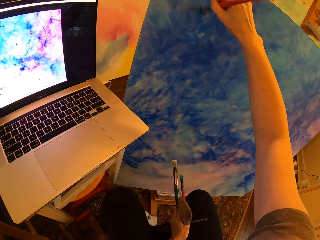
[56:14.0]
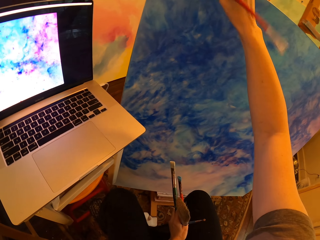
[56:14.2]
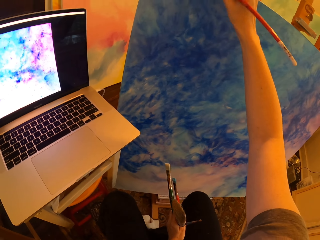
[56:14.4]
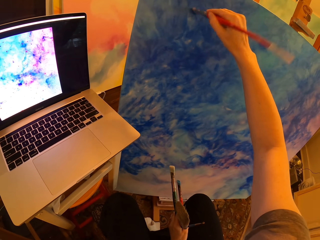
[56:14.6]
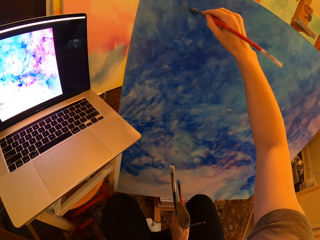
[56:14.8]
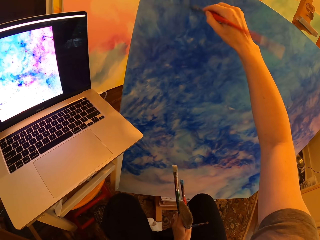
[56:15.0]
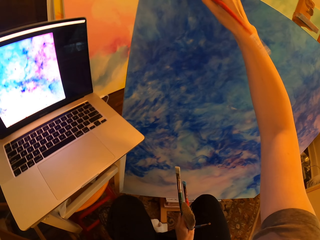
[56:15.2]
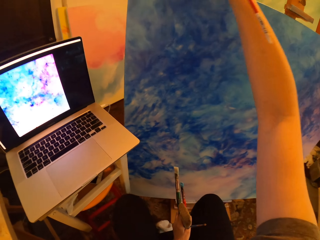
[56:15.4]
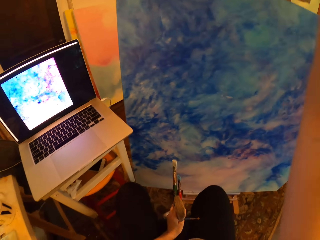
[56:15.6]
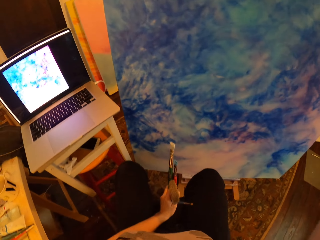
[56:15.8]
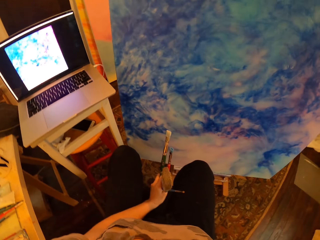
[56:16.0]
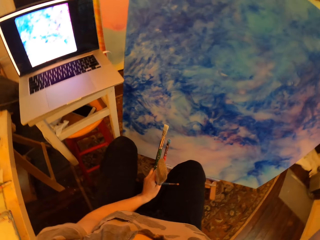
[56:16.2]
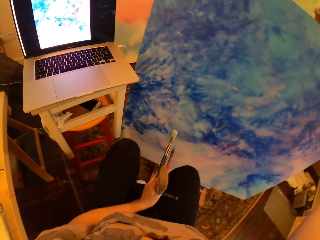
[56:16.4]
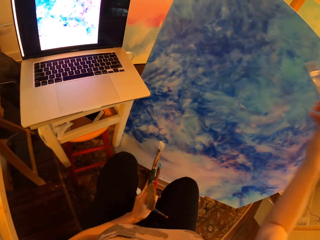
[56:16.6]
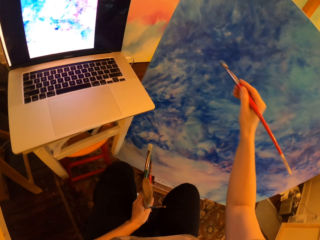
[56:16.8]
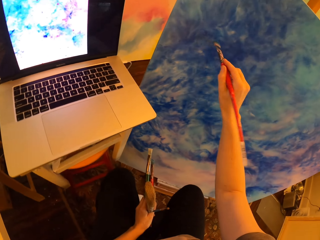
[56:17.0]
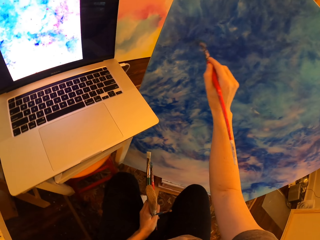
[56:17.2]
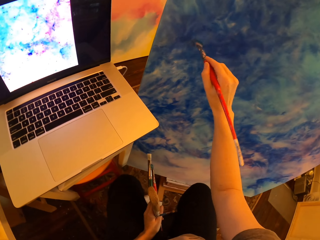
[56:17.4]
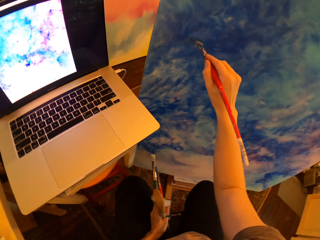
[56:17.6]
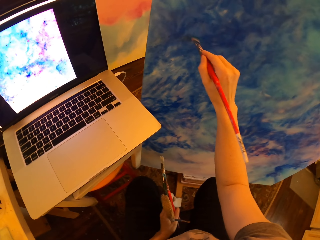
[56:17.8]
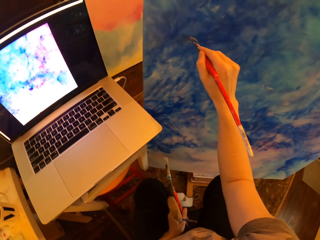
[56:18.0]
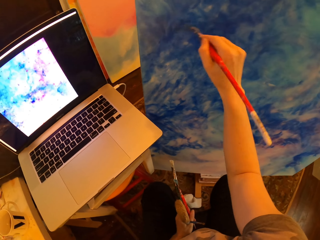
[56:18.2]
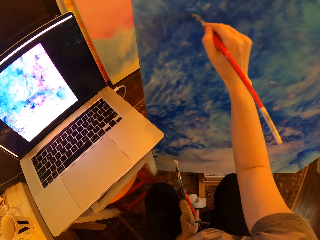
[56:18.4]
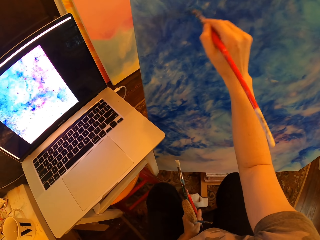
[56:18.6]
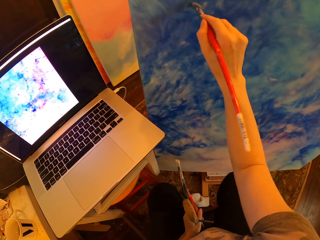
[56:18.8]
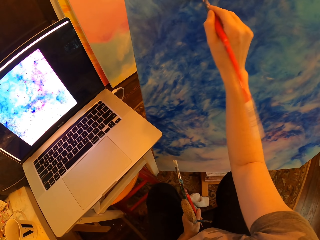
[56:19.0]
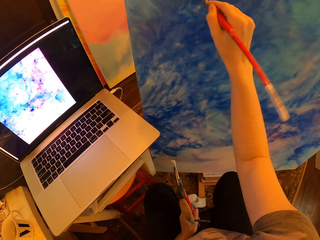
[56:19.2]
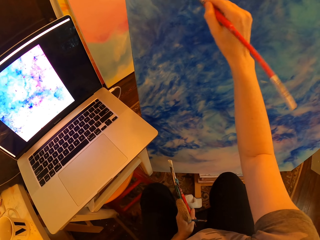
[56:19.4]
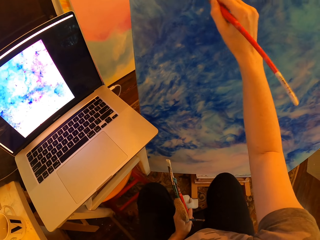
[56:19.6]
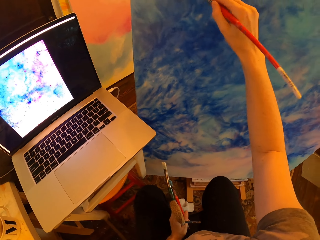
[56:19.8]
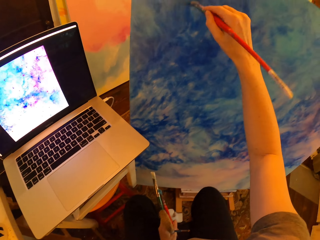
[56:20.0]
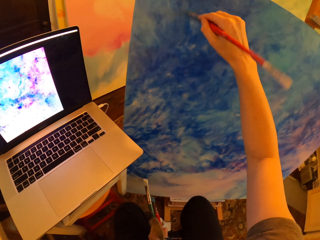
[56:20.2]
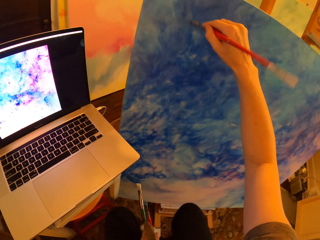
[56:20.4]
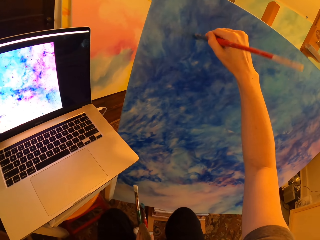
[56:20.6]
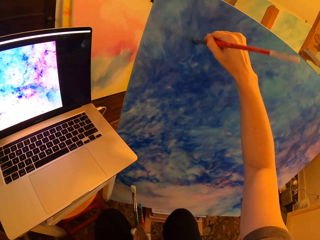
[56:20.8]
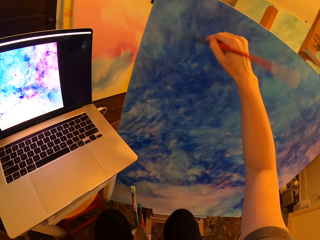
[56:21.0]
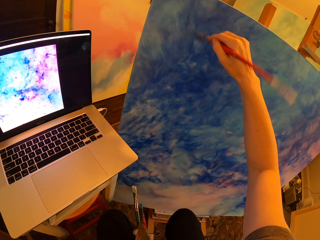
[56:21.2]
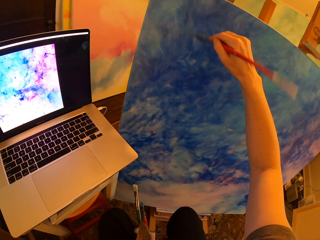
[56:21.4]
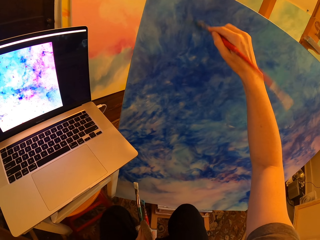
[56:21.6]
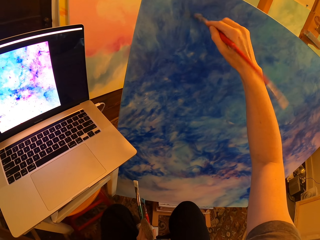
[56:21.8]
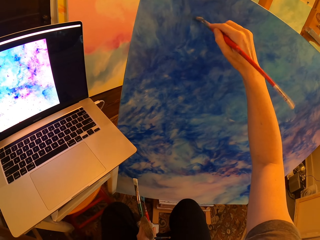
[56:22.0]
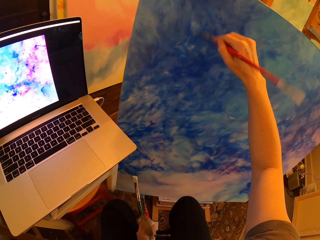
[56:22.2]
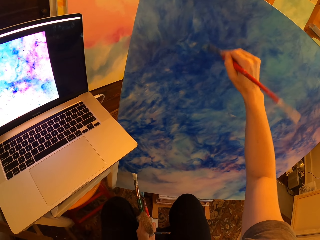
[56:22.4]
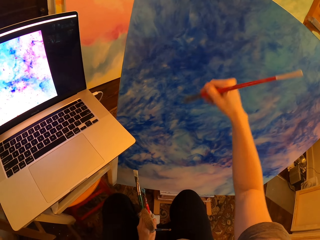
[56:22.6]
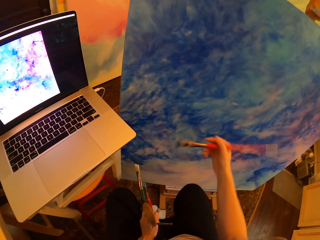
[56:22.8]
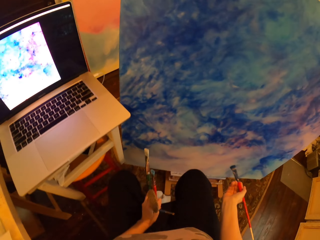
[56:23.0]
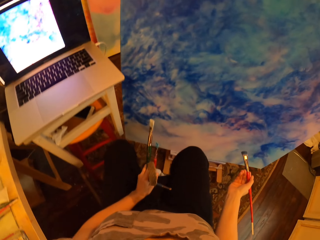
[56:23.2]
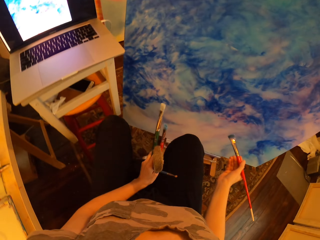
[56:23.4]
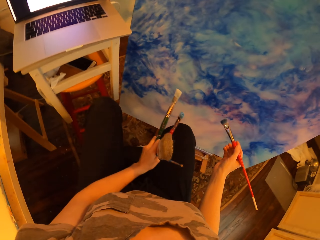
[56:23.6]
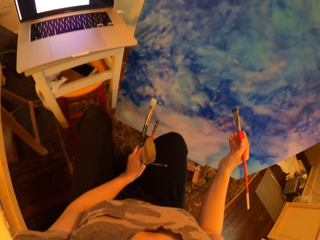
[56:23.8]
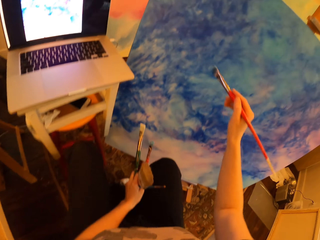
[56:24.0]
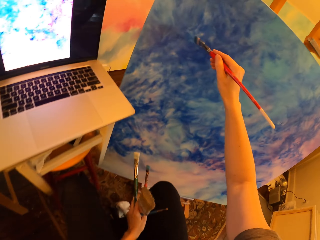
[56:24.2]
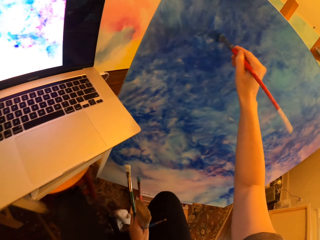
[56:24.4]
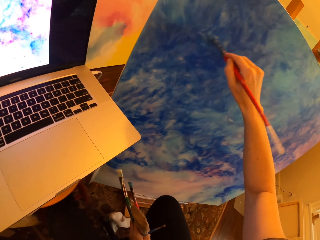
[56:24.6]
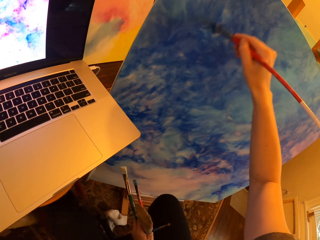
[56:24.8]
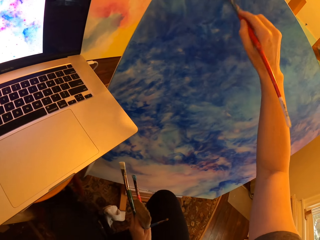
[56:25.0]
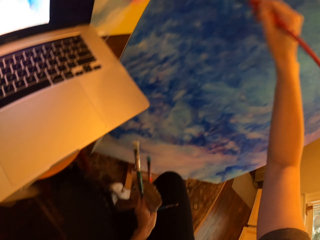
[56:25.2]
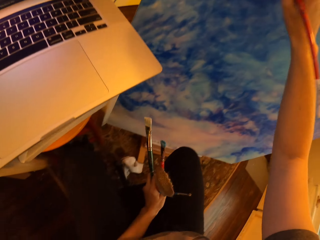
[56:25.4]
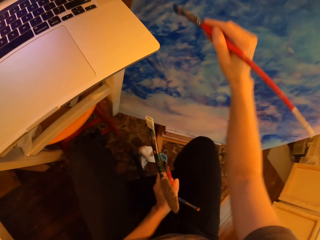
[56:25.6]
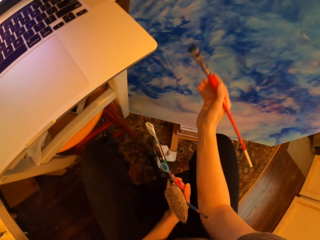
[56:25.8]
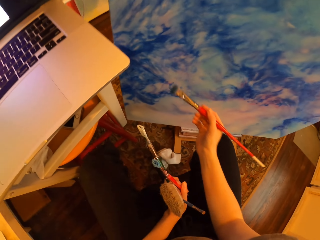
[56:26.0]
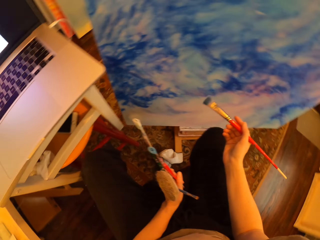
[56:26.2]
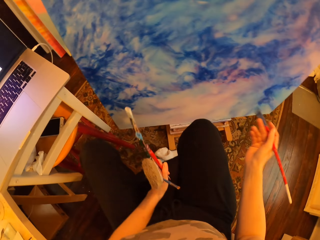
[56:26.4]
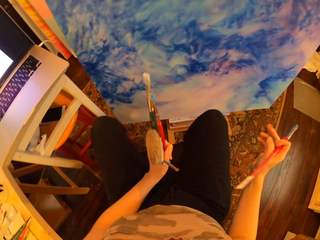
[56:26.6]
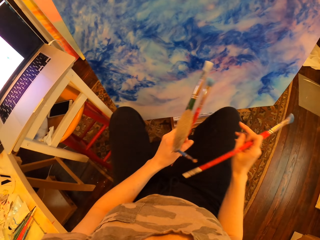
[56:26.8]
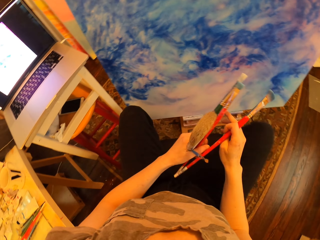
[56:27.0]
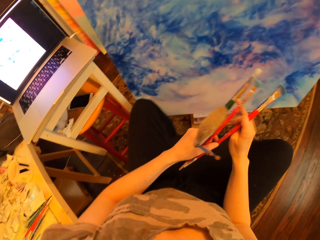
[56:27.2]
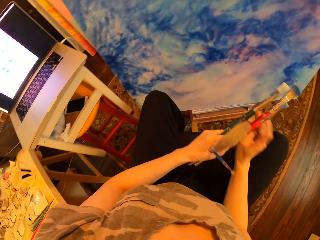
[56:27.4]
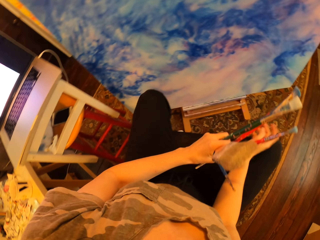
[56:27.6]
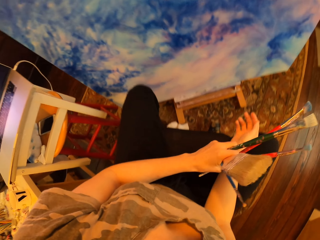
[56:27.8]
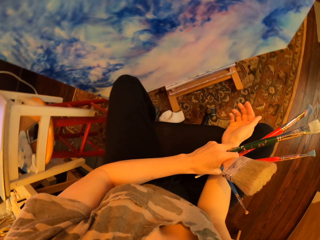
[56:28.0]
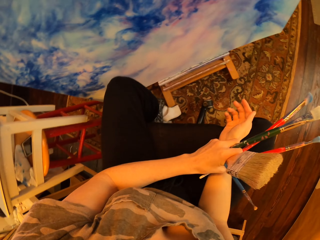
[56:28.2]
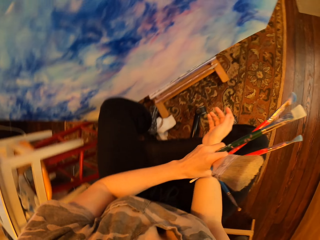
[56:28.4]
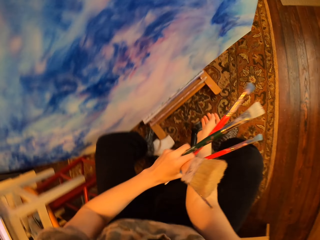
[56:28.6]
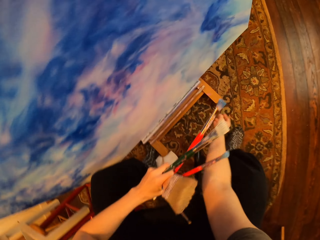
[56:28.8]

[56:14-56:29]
The camera wearer pauses and holds brushes. They brush off excess paint on the painting with an art brush and hold brushes. They hold brushes and gaze at the painting. They hold brushes and brush off excess paint on the painting with the art brush. They hold brushes and gaze at the painting. They put the red brush on the left hand.

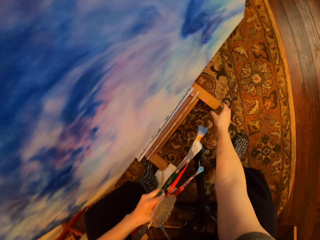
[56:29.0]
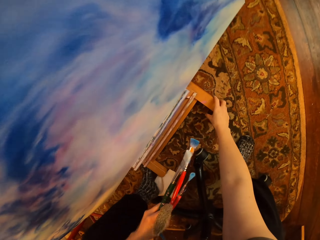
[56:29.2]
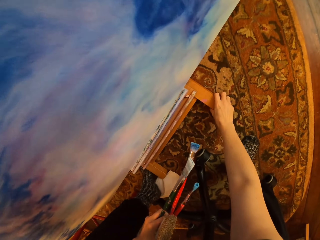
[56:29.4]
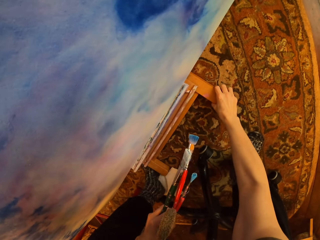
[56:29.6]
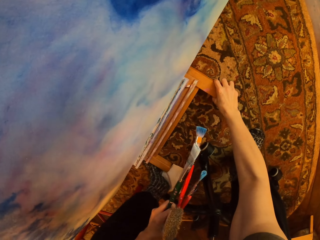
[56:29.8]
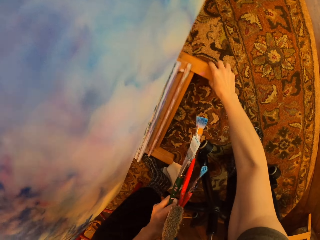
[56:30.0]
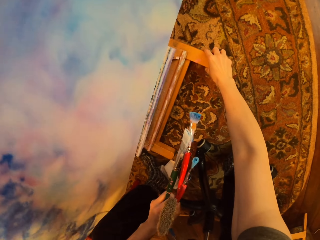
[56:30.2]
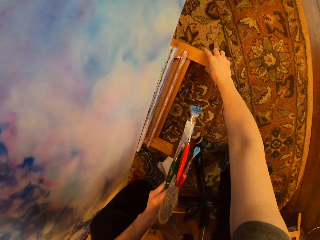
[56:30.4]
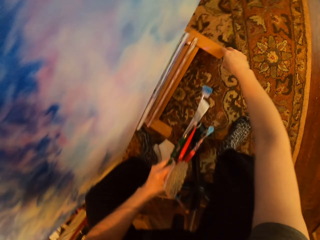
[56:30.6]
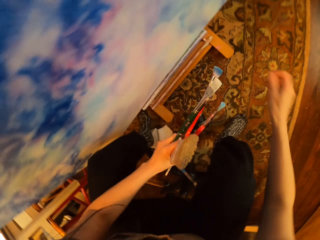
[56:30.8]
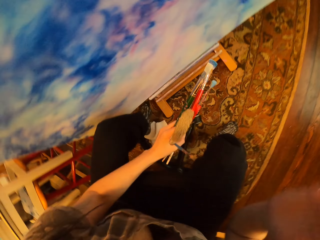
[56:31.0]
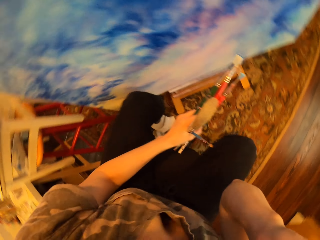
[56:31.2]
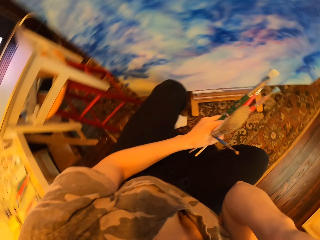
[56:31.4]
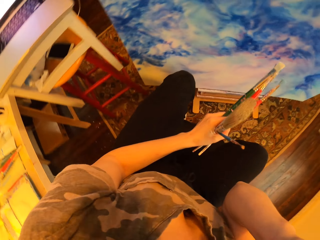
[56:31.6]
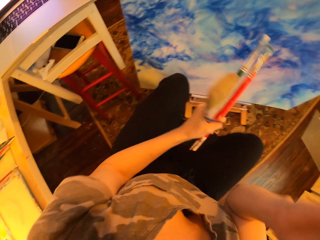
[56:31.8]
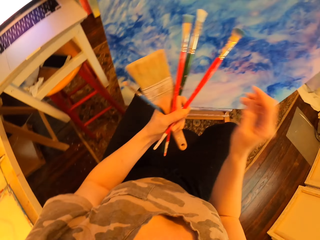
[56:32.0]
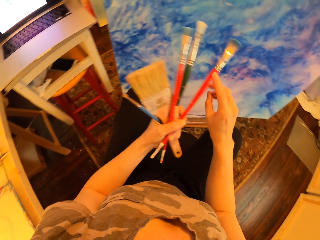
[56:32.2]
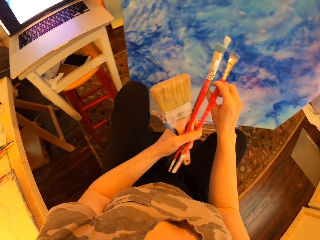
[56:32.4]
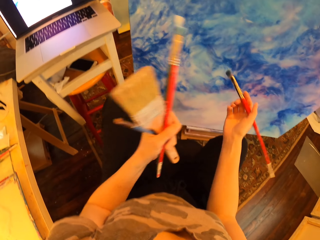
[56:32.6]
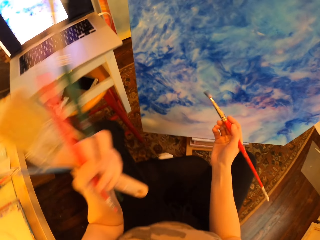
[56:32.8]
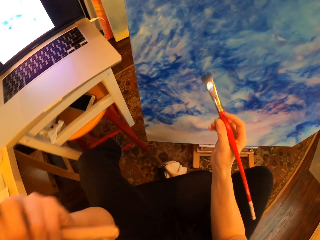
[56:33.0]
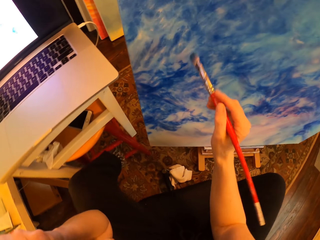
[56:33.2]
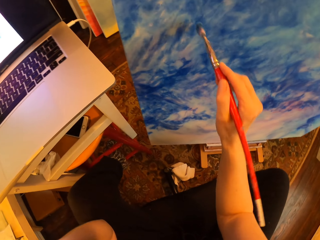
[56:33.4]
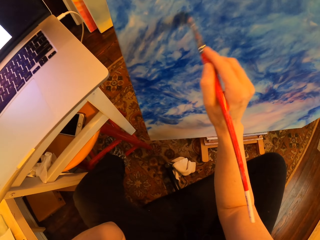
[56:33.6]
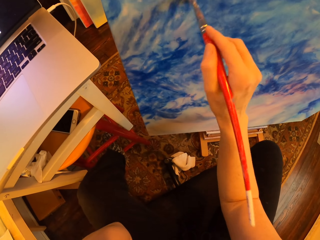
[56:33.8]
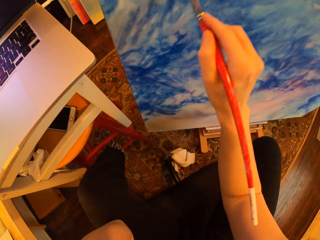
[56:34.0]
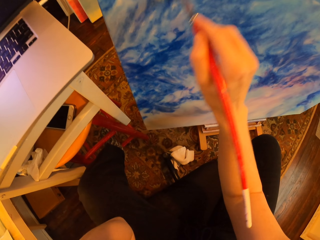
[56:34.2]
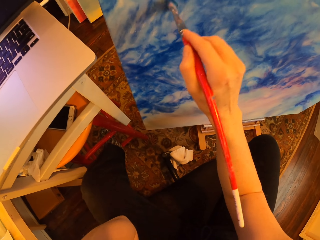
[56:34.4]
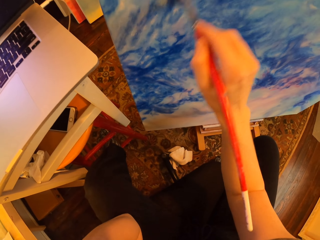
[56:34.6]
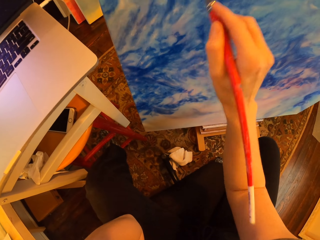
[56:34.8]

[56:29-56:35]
The camera wearer holds brushes and moves the easel with the painting. They move the palette. They pick up an art brush and hold brushes. They brush off excess paint on the painting with the art brush. They paint on the palette.
